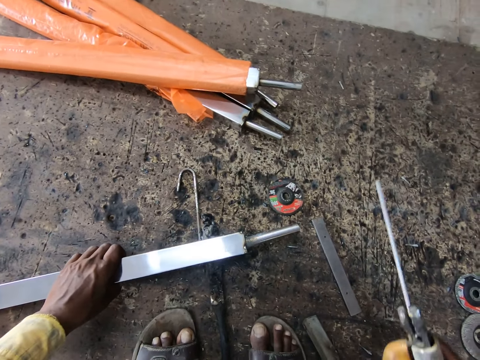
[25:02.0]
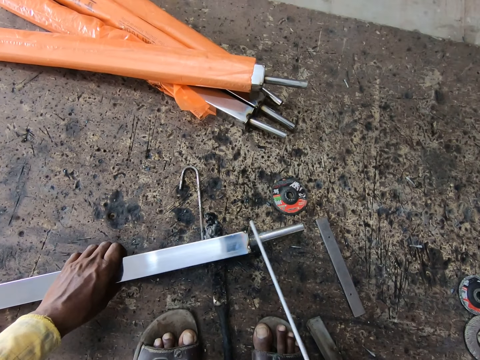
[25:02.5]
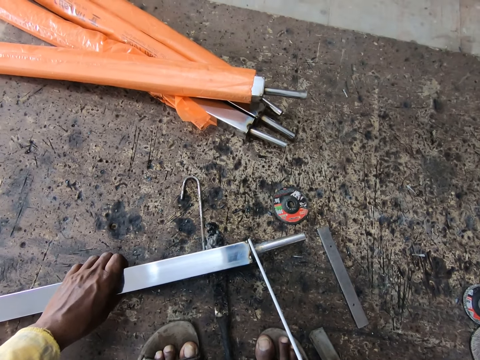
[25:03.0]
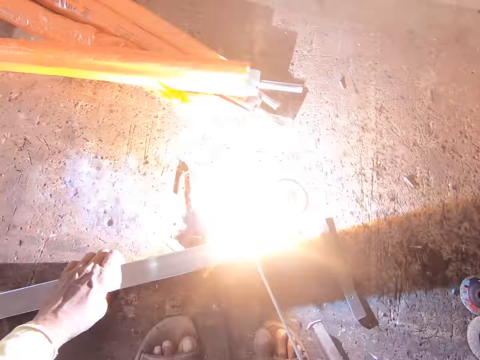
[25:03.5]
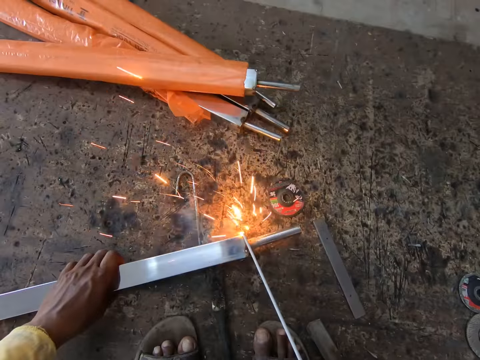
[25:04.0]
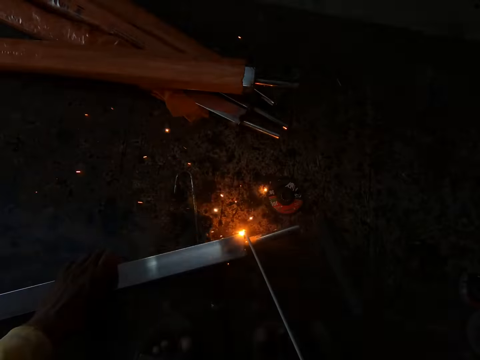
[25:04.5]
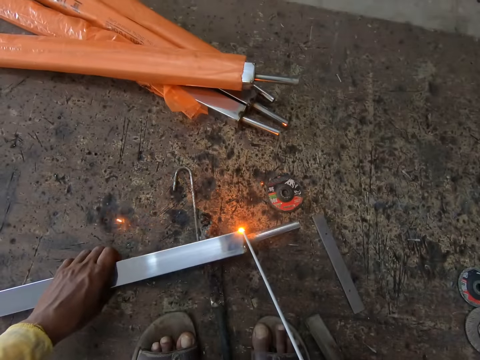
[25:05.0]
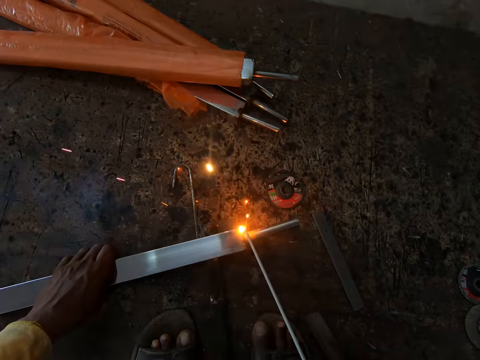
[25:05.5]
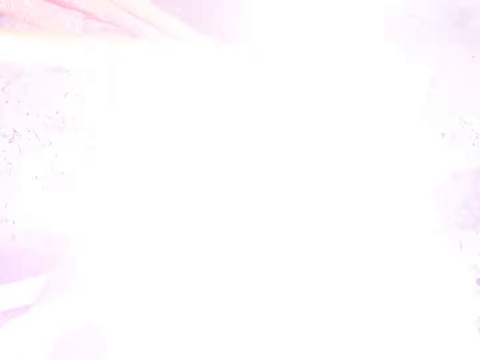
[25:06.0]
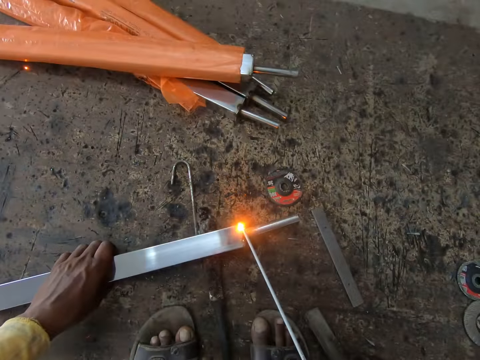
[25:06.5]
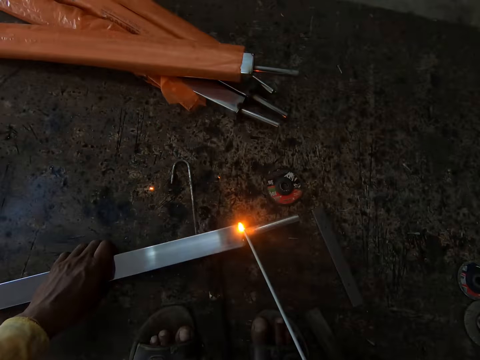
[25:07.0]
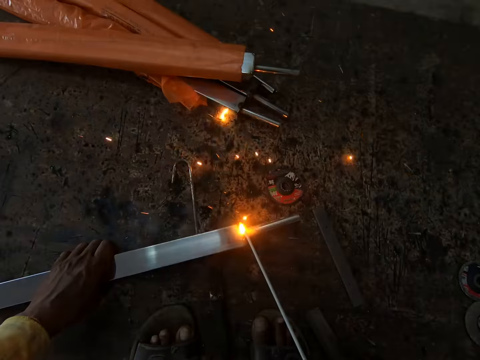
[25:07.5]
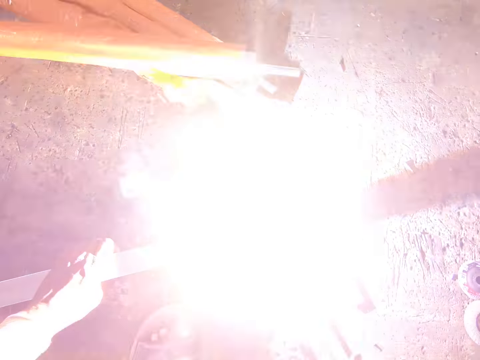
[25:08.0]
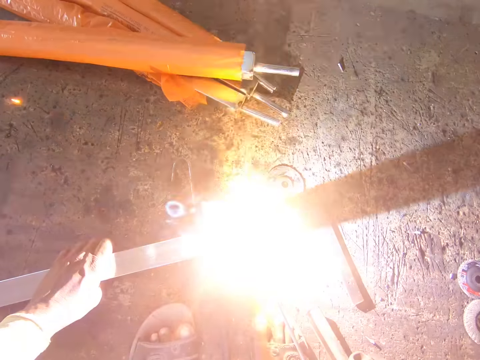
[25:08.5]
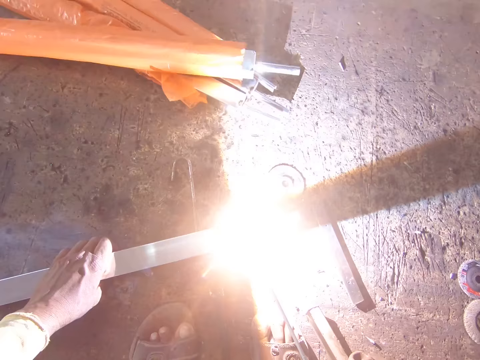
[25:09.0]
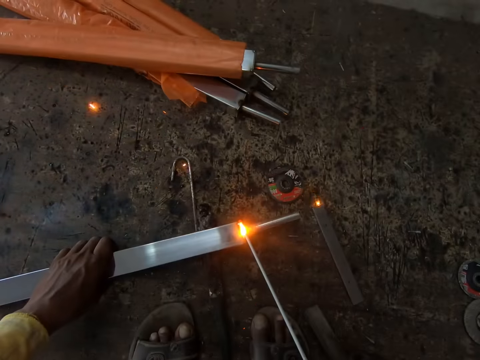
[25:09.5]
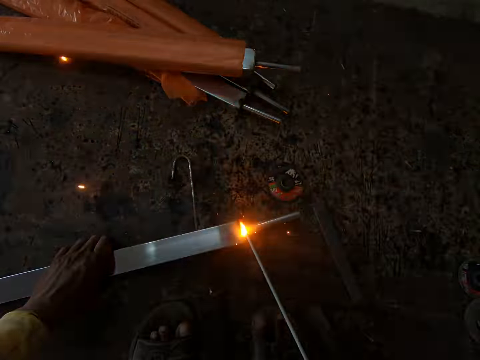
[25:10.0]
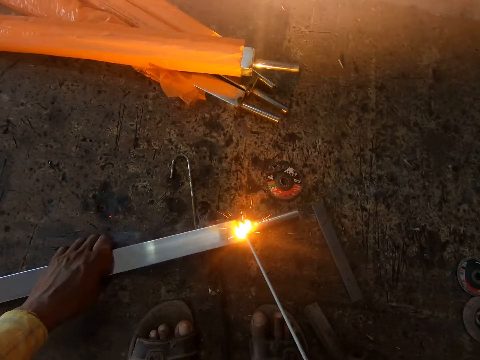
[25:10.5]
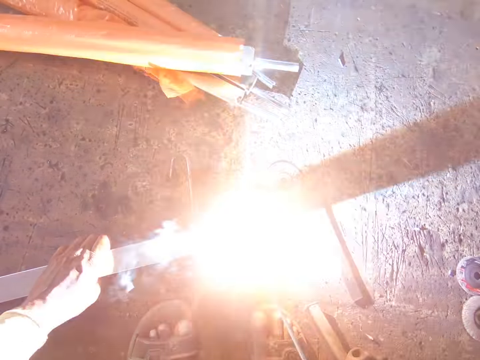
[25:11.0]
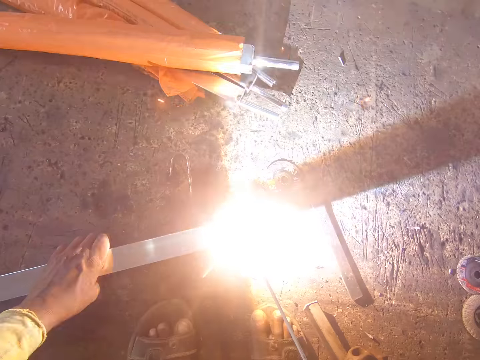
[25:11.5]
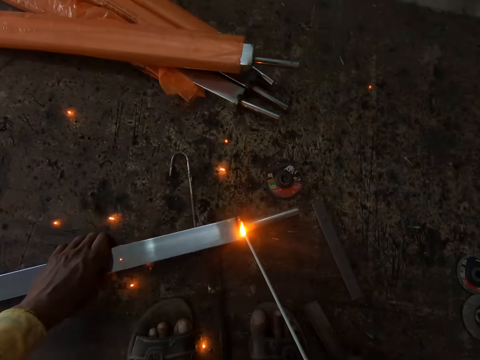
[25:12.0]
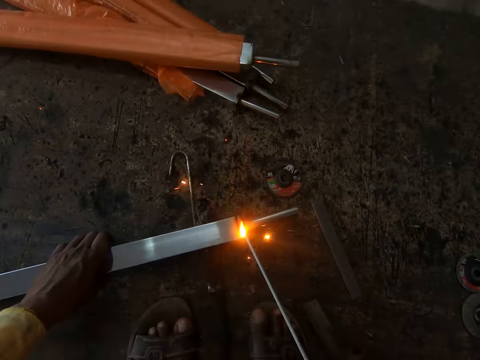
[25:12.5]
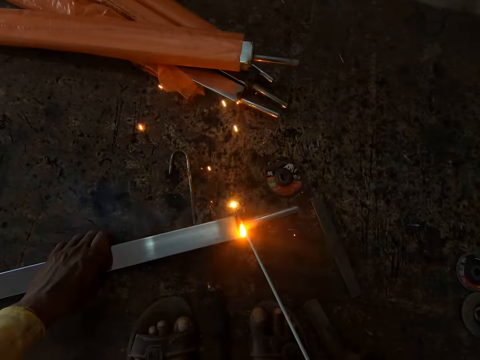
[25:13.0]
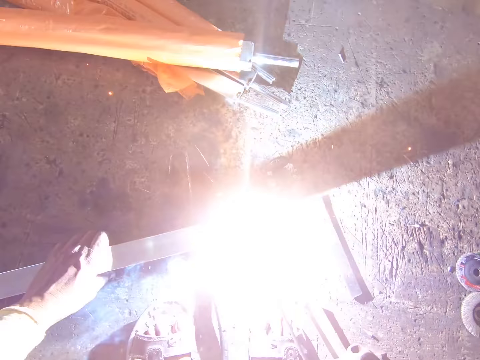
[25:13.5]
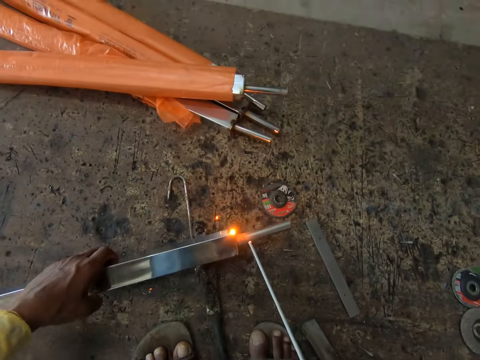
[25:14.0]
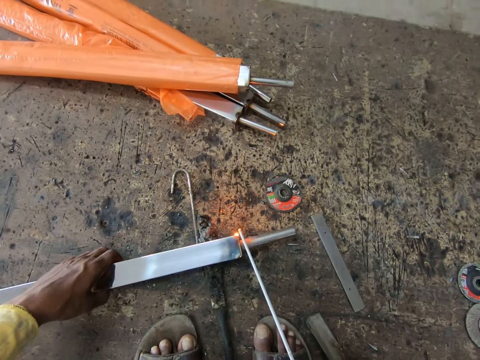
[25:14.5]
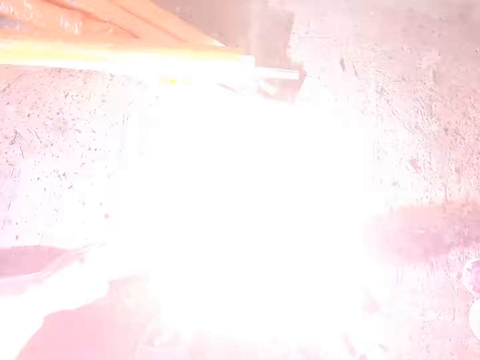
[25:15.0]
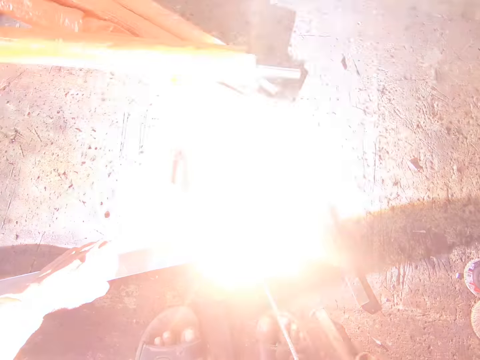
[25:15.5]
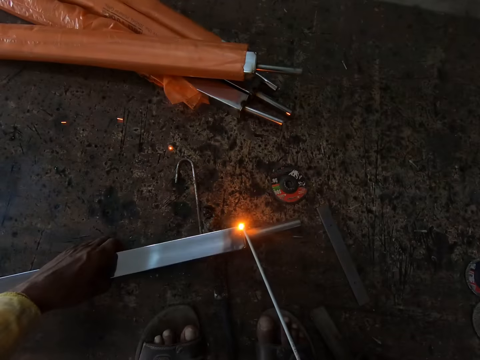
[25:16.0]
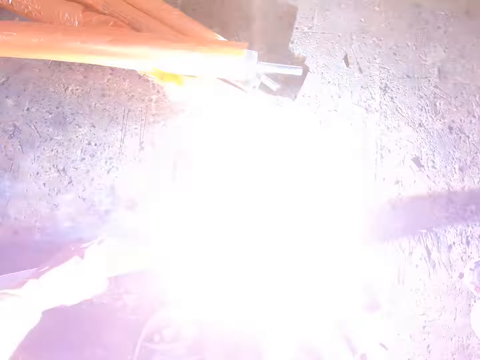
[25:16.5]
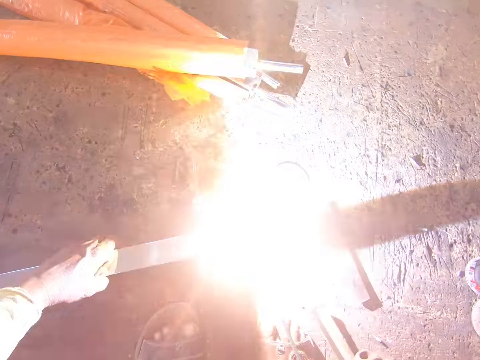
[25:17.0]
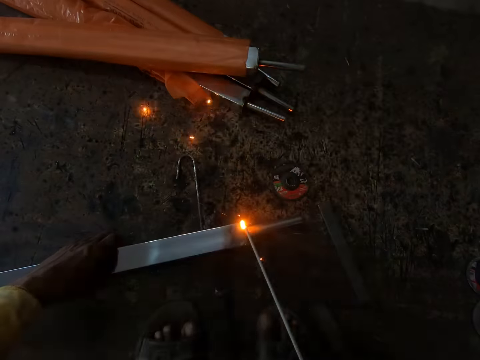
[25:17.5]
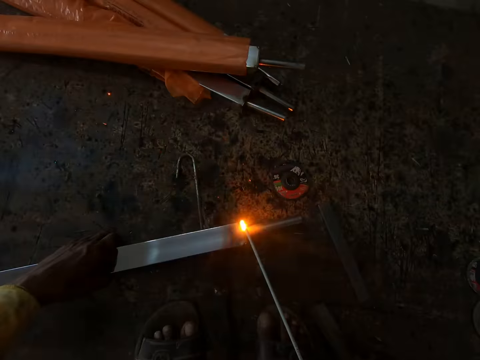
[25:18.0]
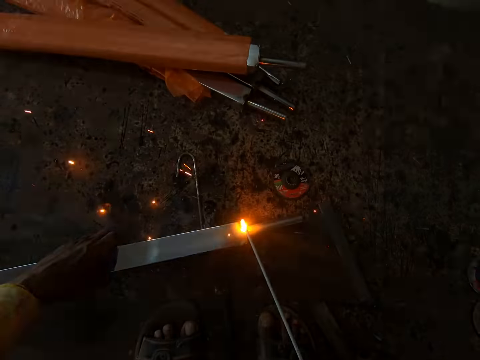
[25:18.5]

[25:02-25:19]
The camera wearer welds a metal rod. They turn the metal rod. They weld the metal rod.

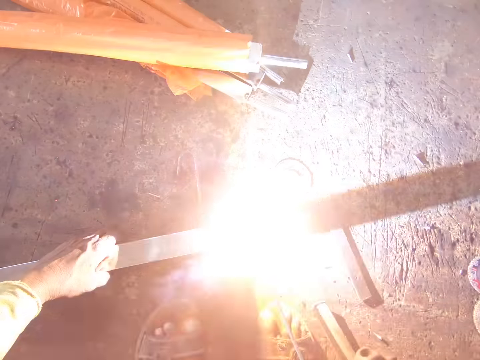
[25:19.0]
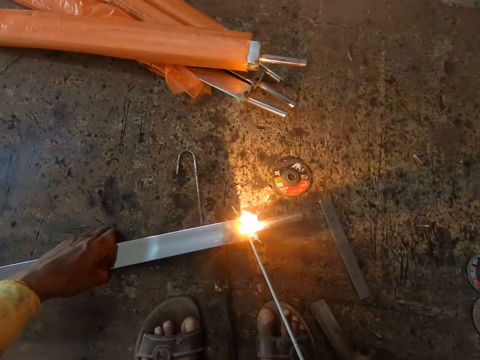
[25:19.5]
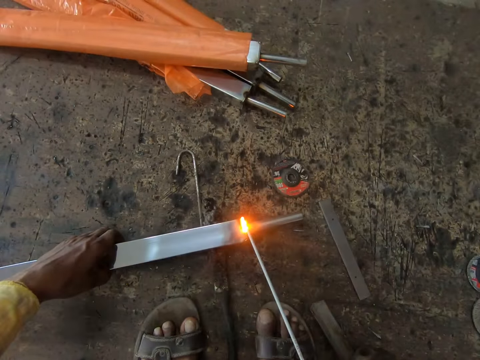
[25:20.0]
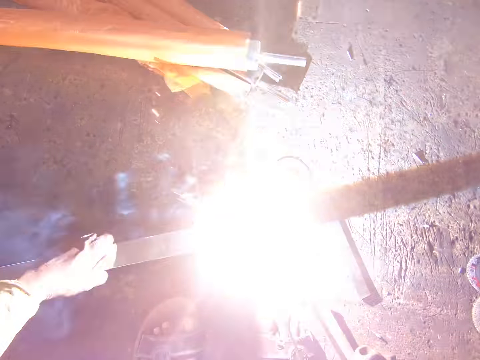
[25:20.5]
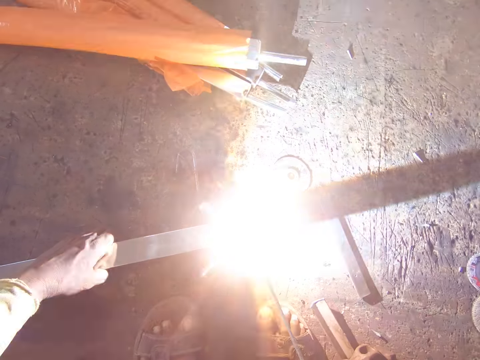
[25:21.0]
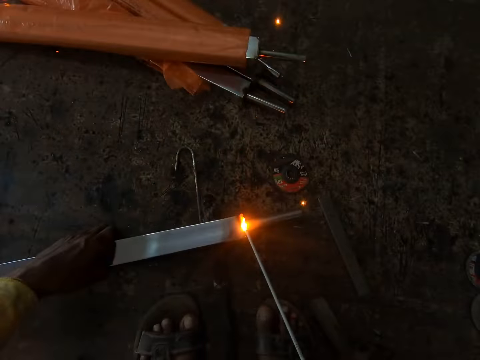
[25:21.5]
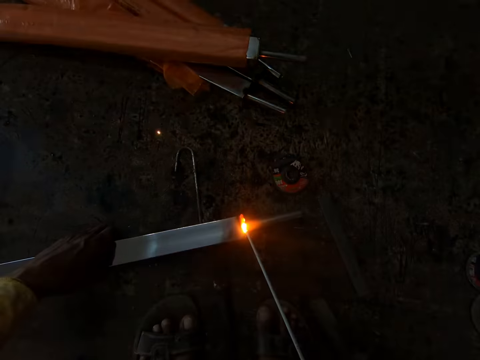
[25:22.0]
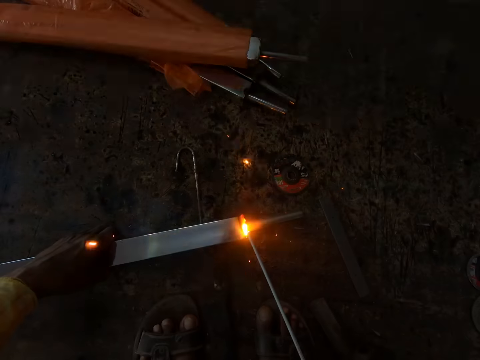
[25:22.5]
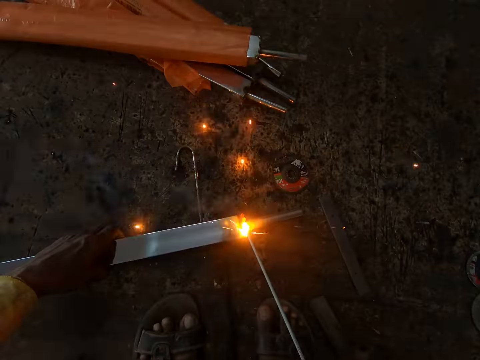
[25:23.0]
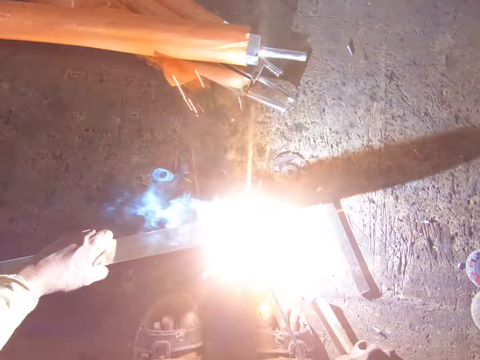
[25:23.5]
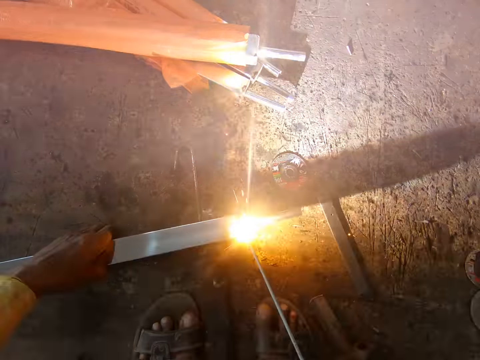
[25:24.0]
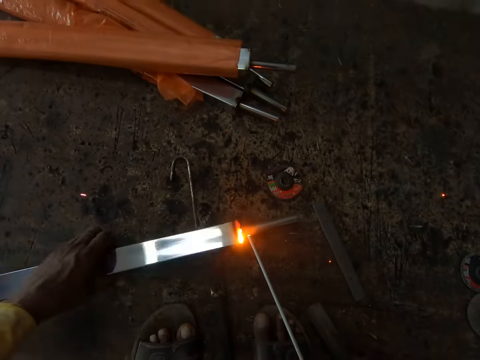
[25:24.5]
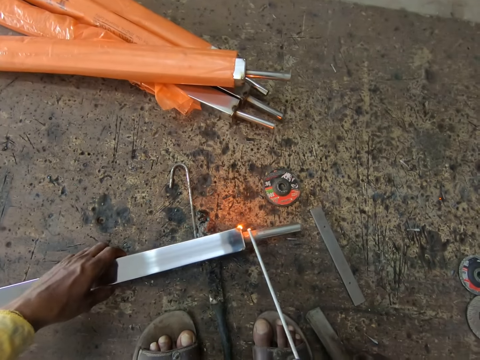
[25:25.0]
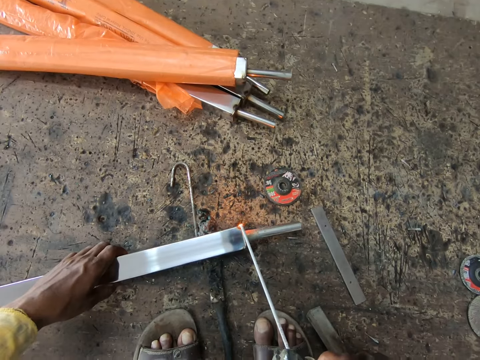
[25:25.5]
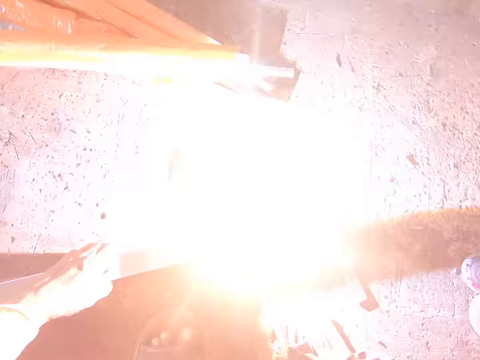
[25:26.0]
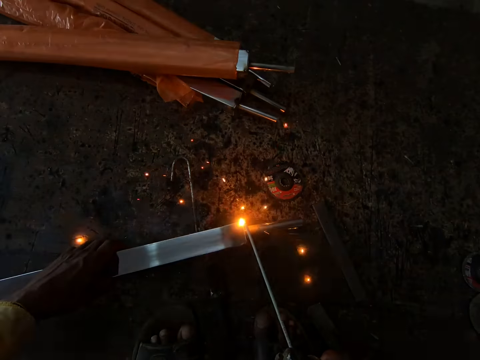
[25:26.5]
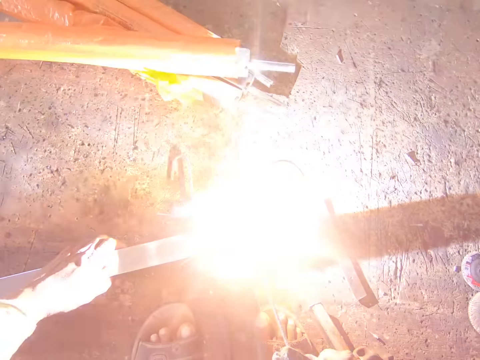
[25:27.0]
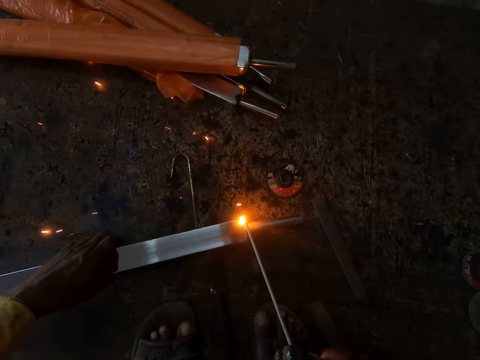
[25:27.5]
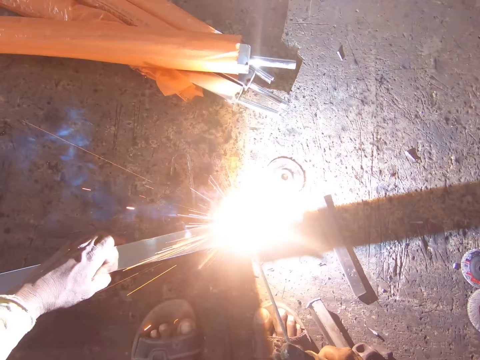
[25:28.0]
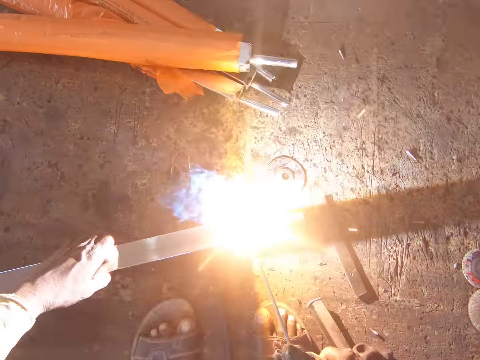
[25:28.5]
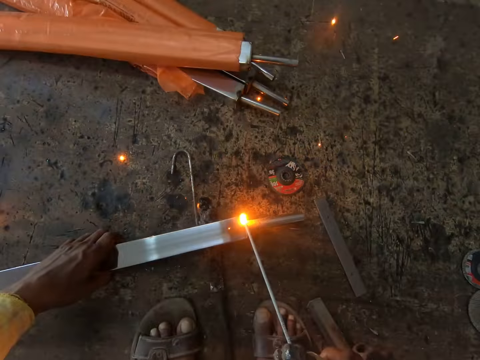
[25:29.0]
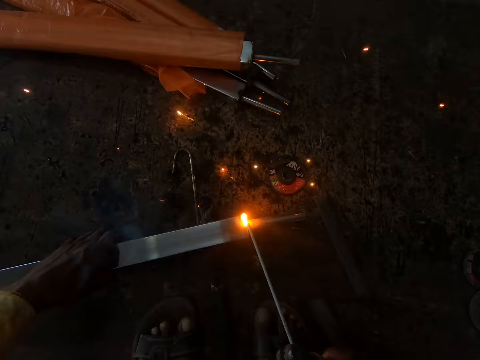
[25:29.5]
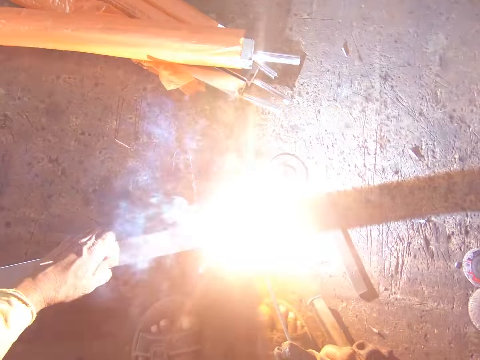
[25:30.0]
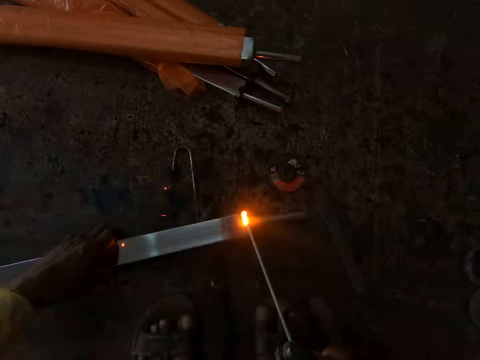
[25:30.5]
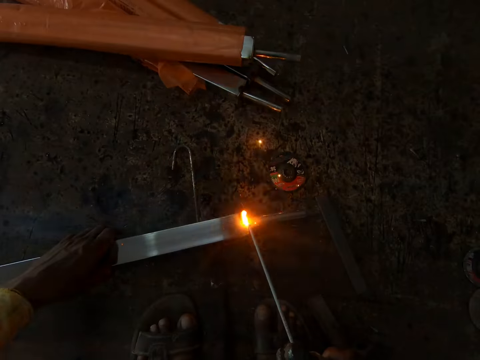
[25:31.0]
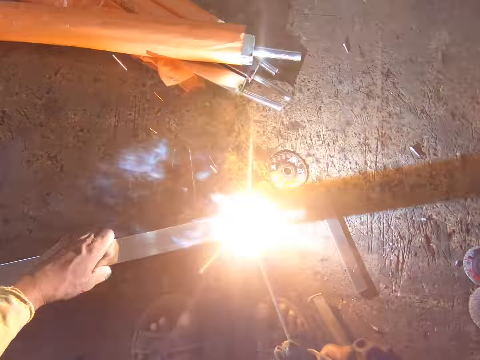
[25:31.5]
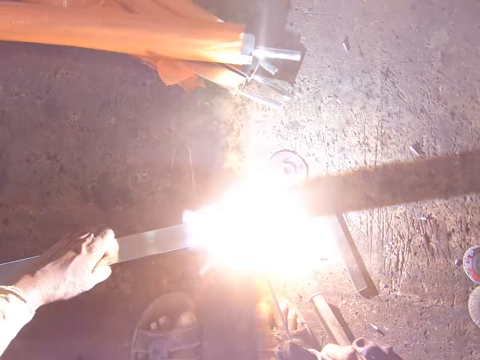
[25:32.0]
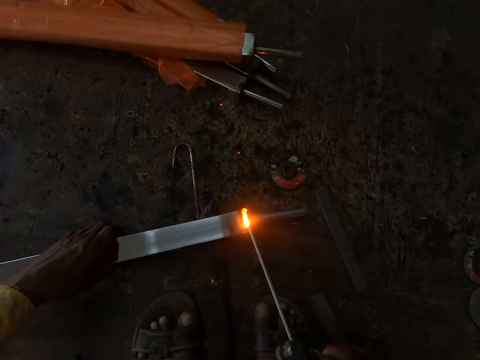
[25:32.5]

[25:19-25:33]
The camera wearer turns a metal rod. They weld the metal rod.
